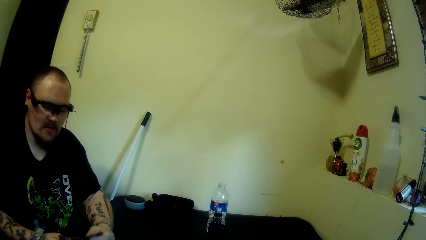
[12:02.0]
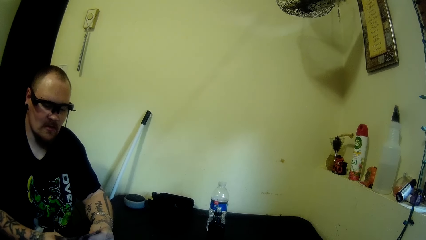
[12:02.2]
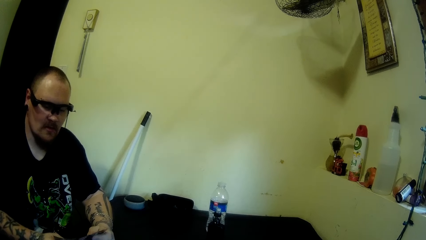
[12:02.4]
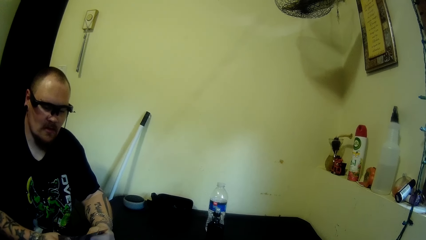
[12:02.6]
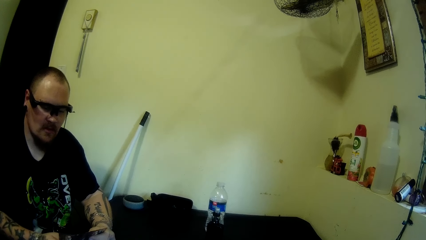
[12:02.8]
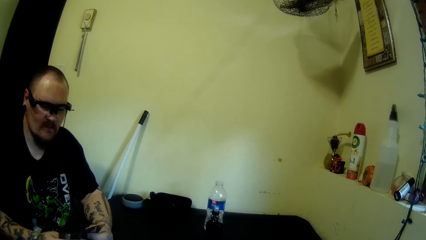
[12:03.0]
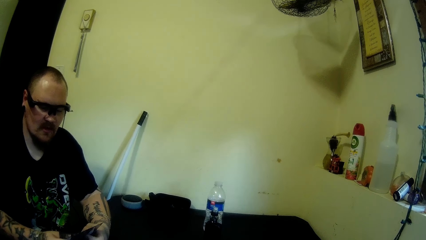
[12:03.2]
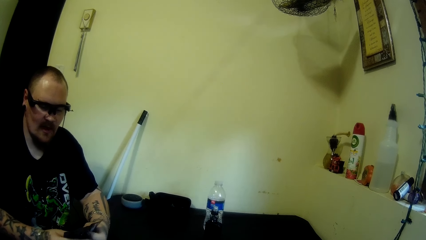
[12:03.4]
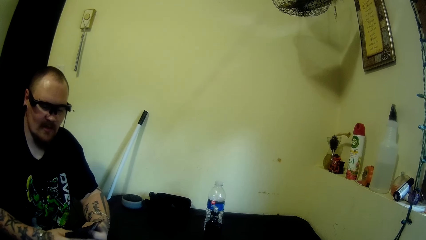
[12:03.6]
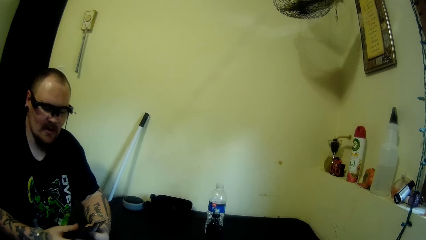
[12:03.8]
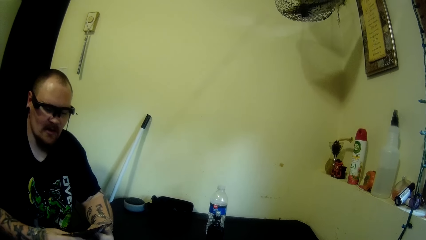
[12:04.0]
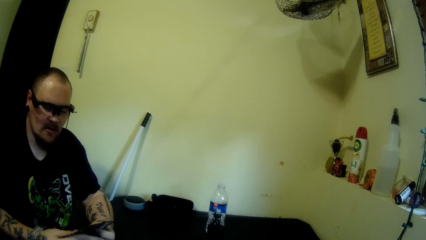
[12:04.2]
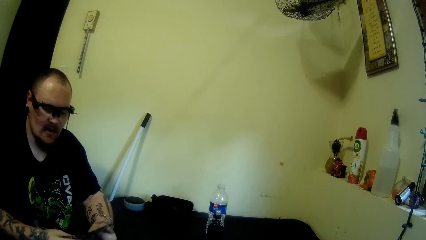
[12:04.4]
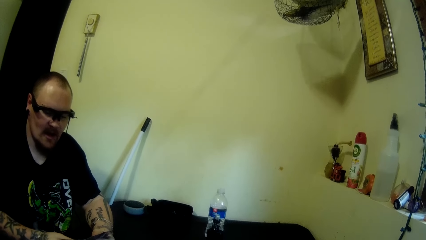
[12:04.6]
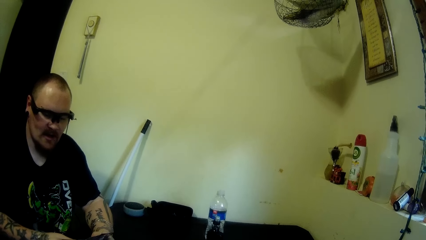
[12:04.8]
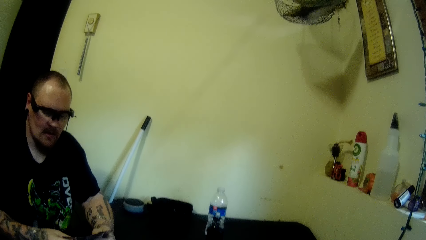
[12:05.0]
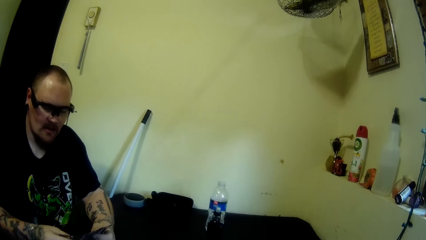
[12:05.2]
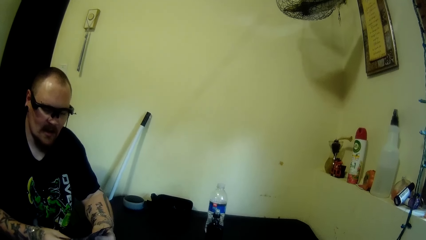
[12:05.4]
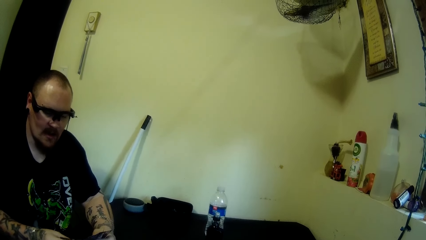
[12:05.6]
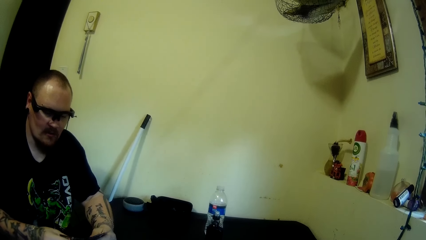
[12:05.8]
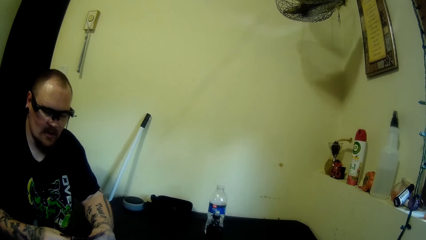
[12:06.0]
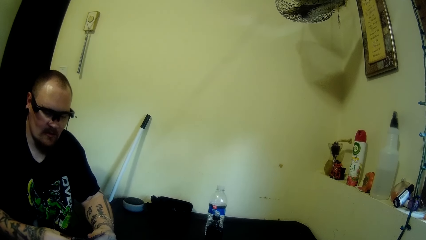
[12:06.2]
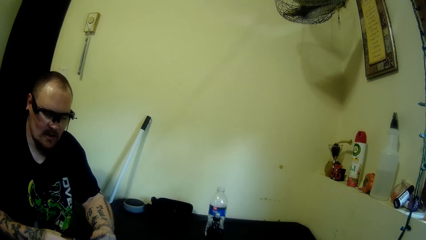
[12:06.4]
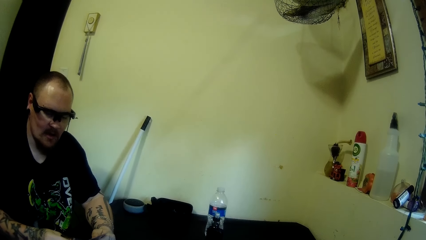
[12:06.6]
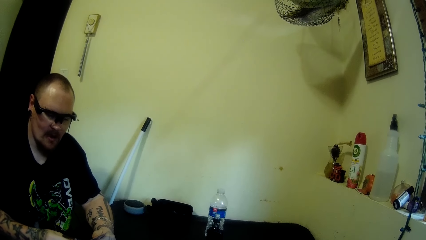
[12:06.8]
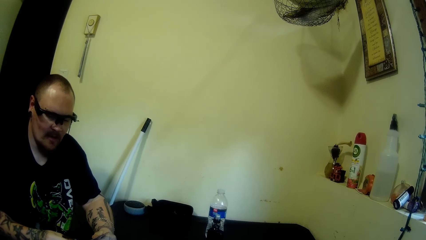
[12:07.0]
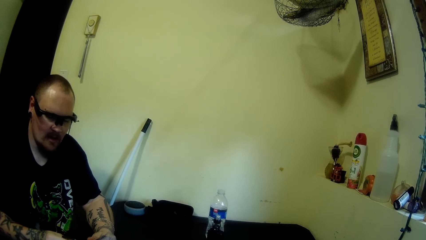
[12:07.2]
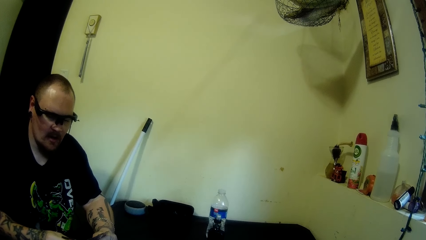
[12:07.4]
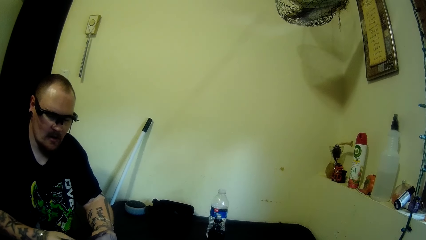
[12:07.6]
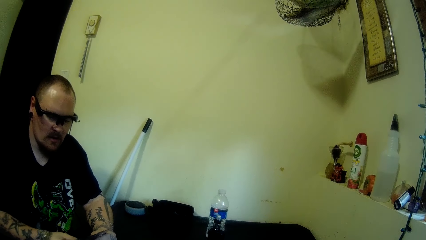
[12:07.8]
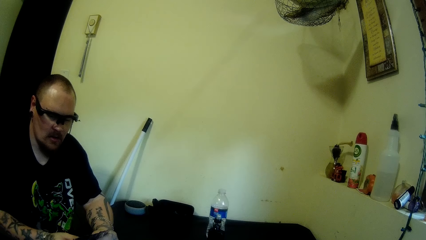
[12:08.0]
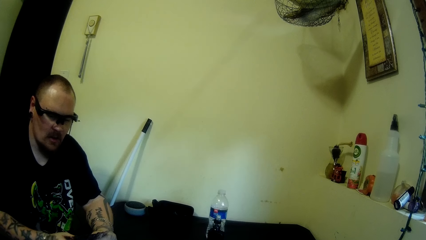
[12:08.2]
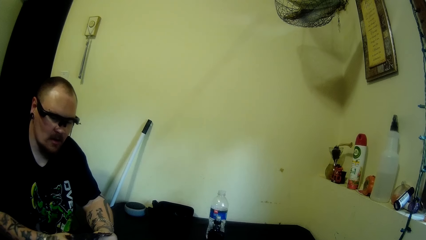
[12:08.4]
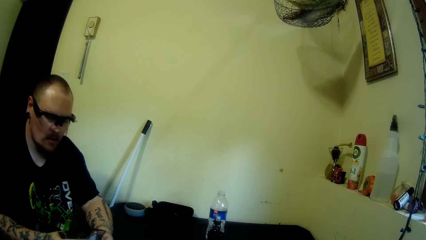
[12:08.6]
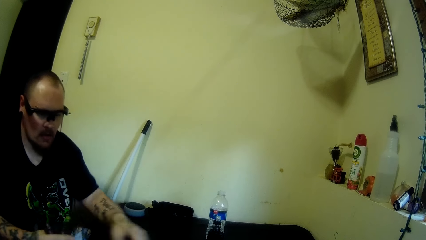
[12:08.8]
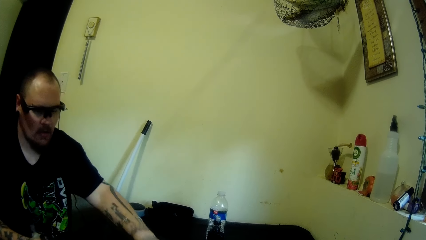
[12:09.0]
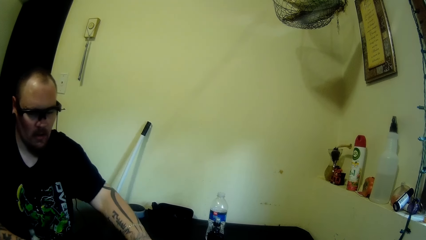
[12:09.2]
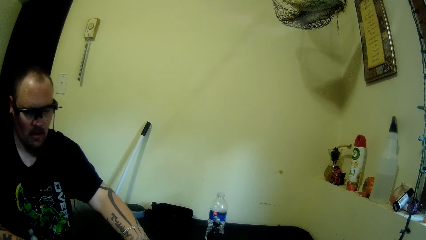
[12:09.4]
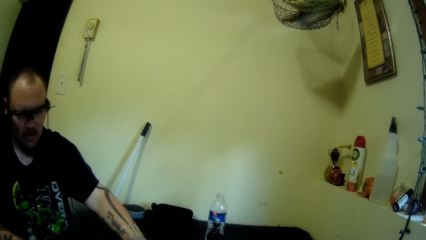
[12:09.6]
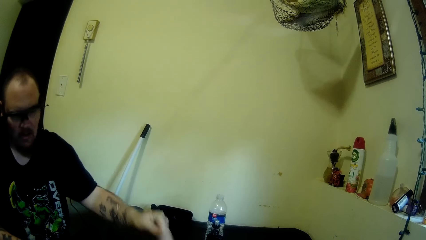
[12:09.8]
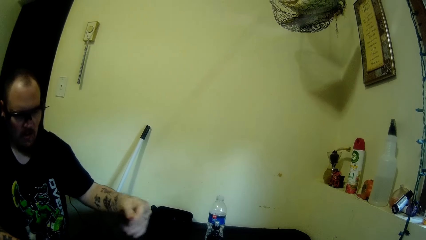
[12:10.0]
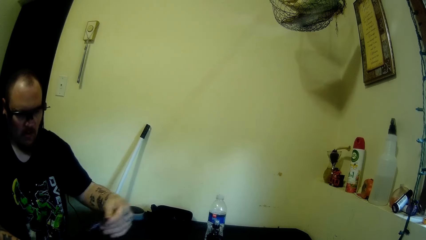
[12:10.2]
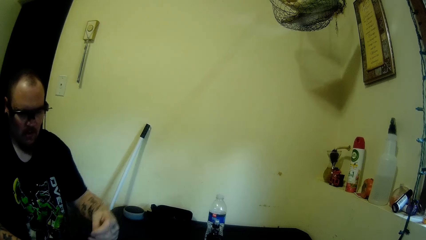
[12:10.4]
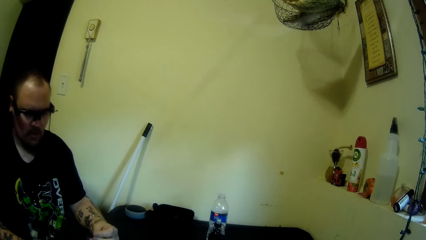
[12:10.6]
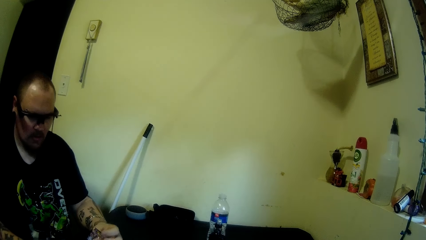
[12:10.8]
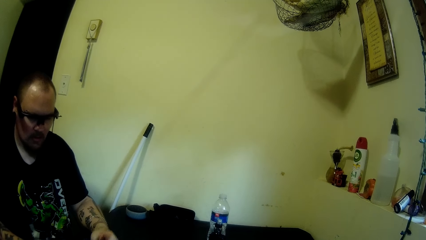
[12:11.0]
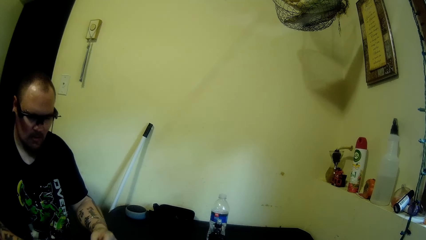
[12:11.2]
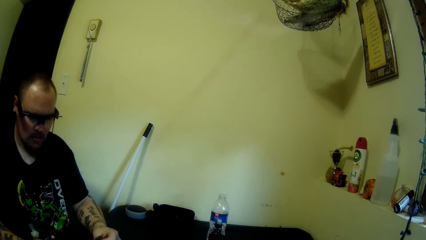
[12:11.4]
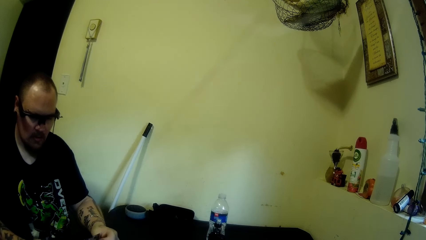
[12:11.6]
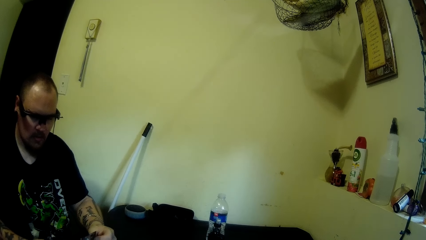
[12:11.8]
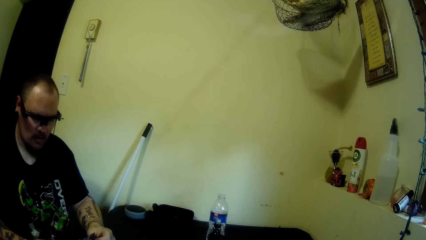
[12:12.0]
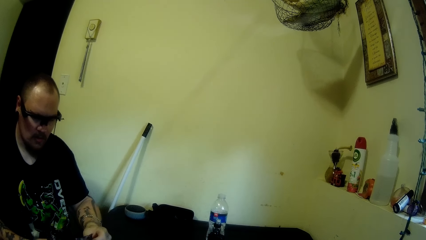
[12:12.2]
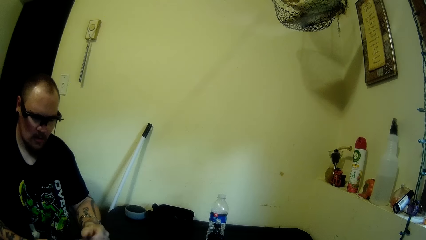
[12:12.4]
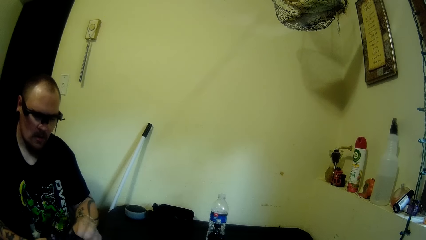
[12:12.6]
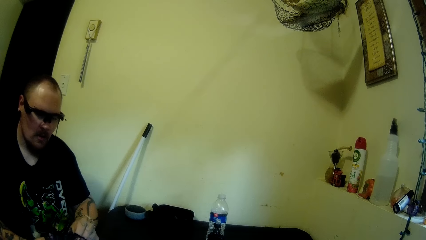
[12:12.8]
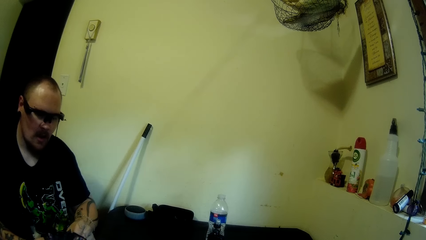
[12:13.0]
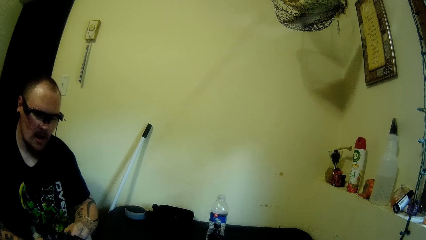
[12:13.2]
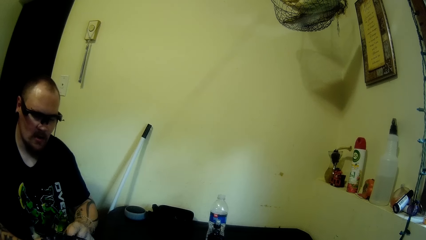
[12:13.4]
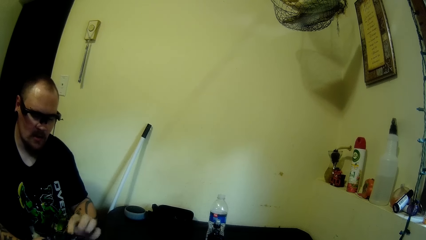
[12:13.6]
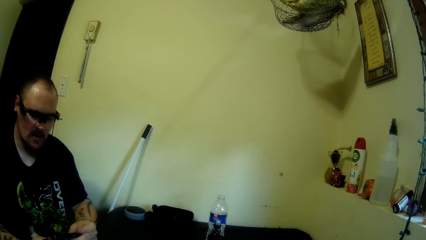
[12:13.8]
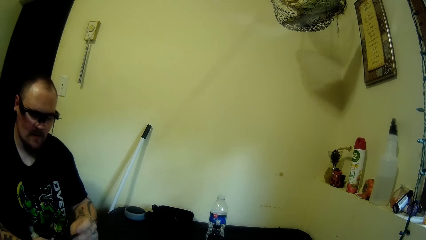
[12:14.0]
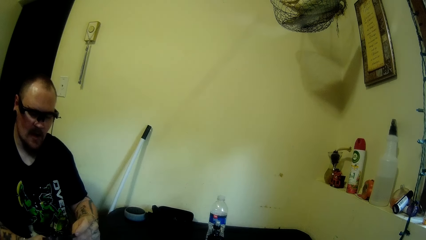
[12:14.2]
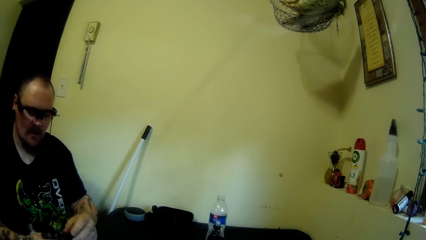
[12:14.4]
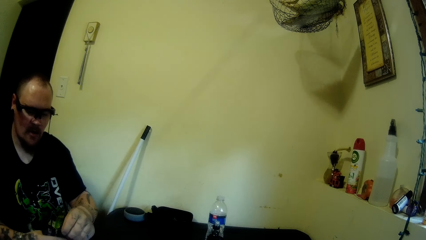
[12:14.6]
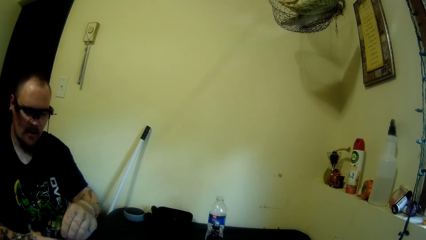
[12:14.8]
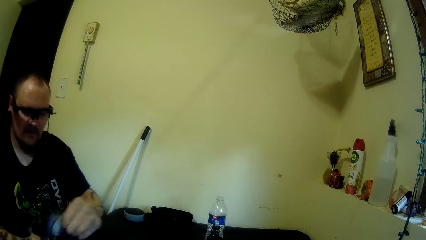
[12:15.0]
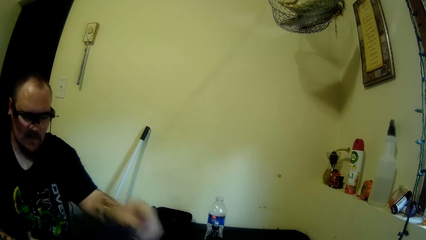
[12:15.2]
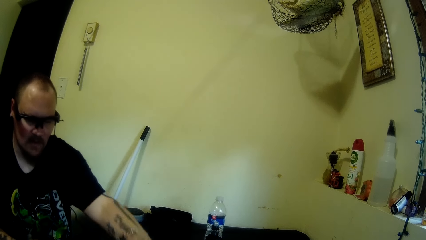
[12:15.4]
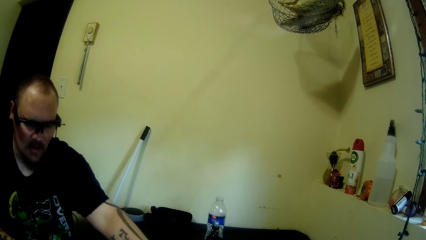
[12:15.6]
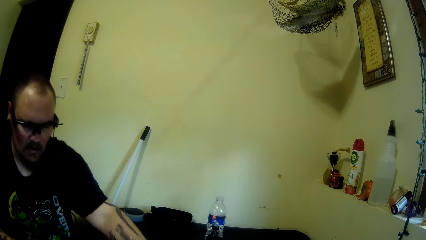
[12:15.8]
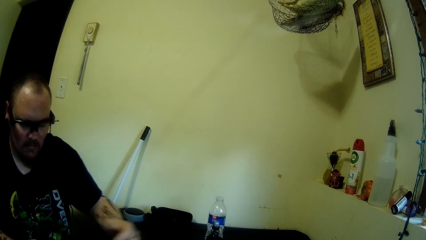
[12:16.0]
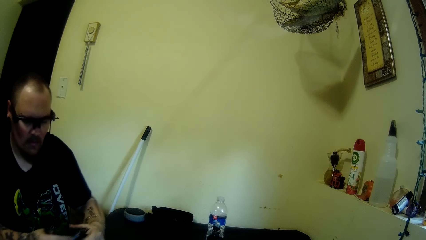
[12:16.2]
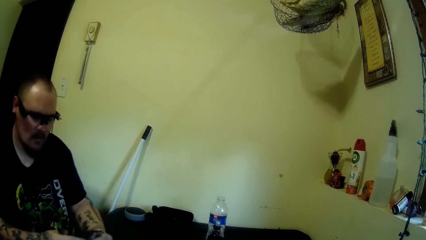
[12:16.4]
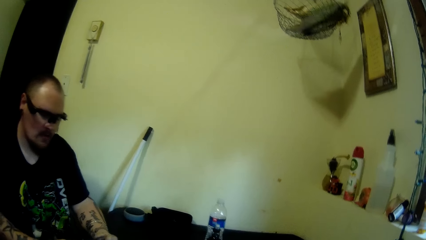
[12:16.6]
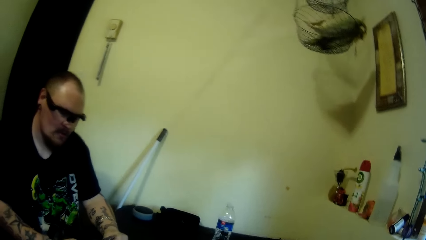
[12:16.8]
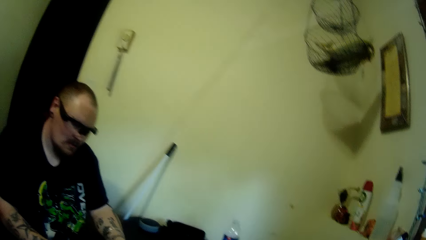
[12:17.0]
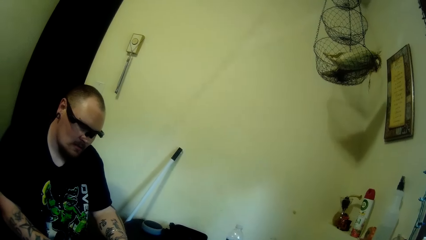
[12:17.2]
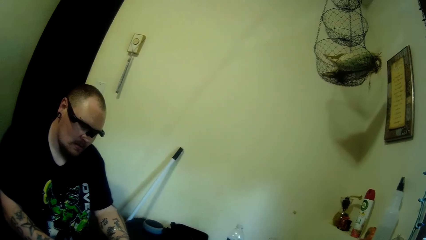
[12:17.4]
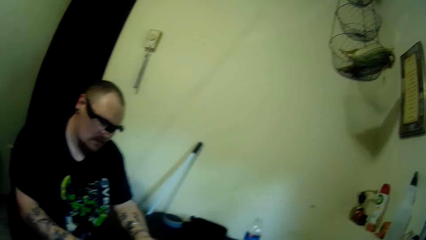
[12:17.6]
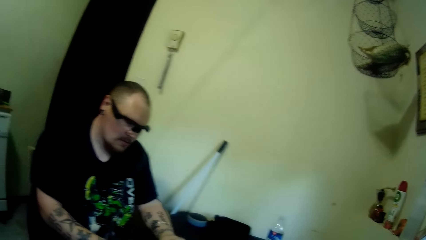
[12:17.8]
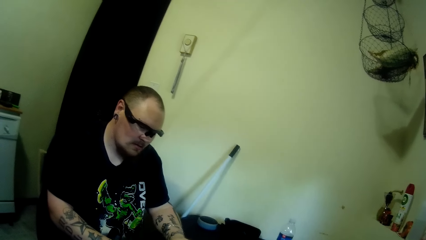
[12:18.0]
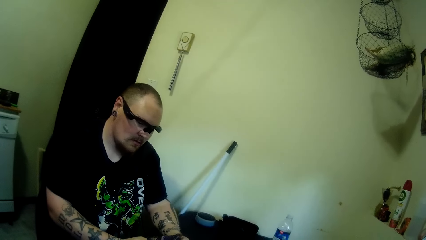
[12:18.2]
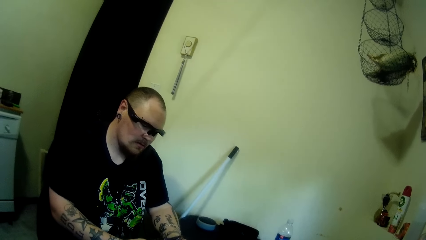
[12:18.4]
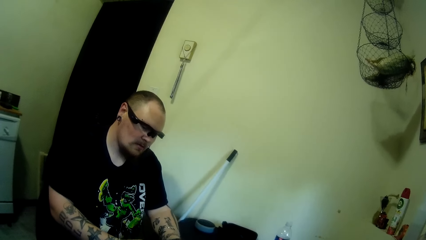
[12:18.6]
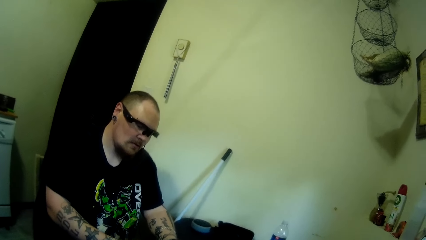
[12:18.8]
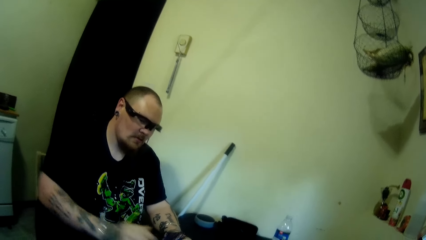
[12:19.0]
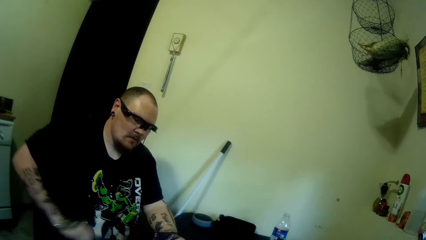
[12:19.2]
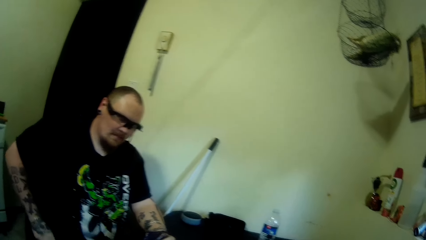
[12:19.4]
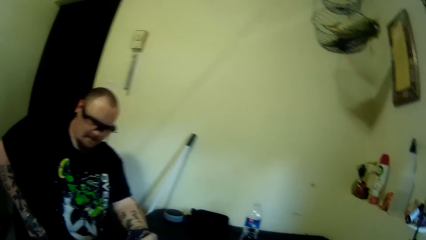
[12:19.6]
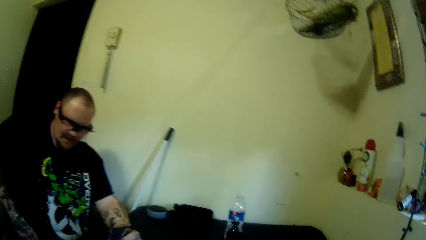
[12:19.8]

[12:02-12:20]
A man stares at the cards. The man removes his left hand from the card. The man picks the card from the table with his left hand. The man holds the cards. The man drops the card on the table. The man holds the cards. The camera wearer looks around.
